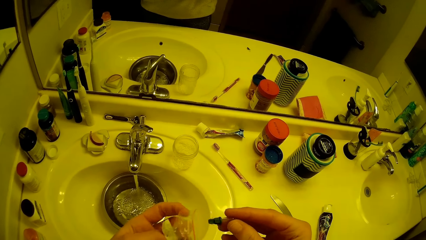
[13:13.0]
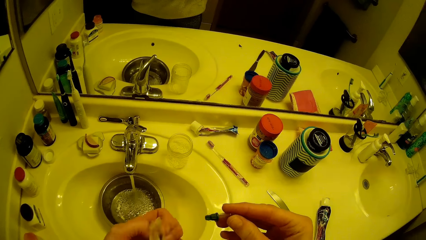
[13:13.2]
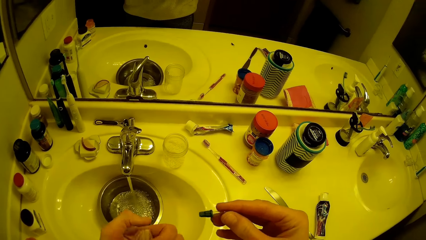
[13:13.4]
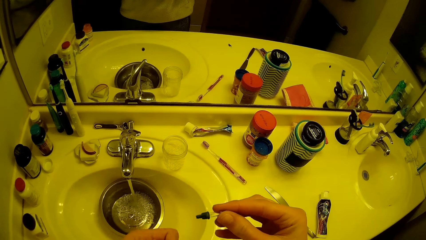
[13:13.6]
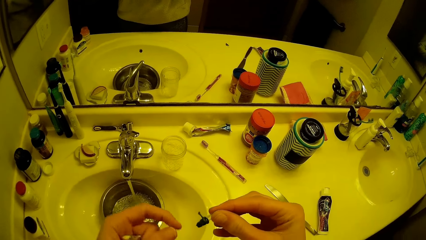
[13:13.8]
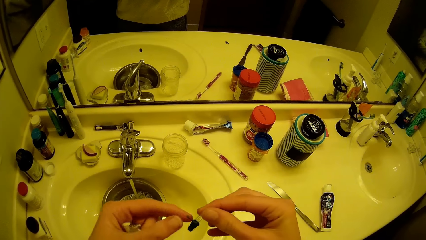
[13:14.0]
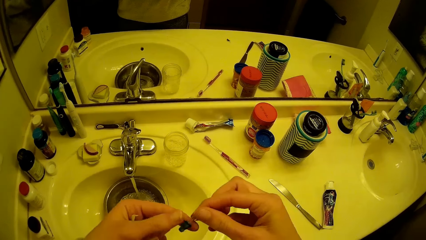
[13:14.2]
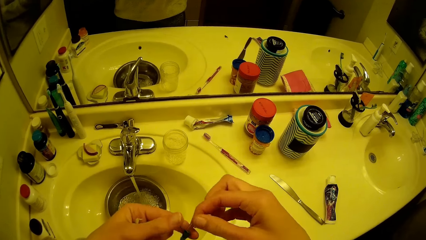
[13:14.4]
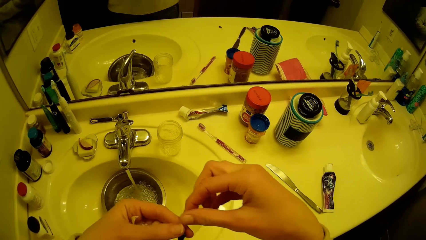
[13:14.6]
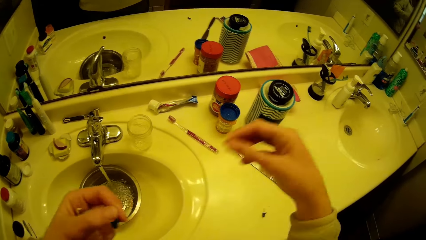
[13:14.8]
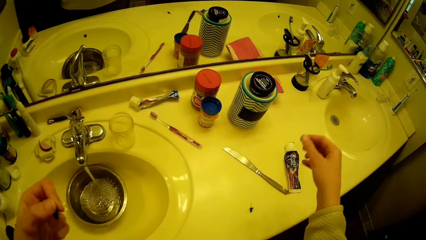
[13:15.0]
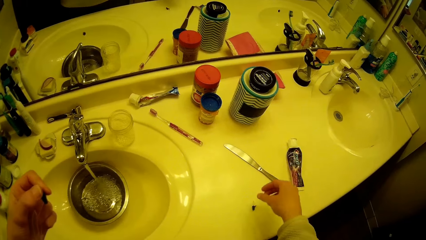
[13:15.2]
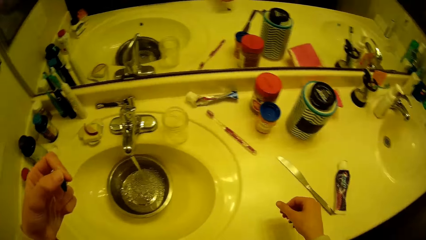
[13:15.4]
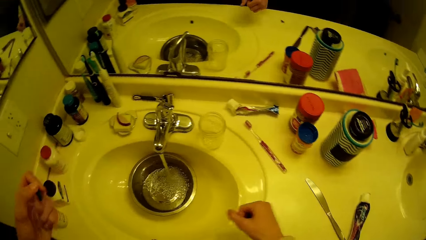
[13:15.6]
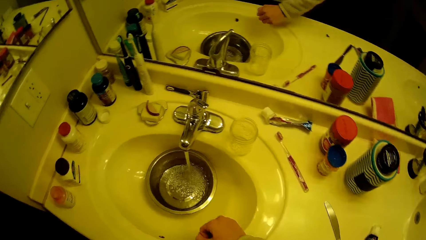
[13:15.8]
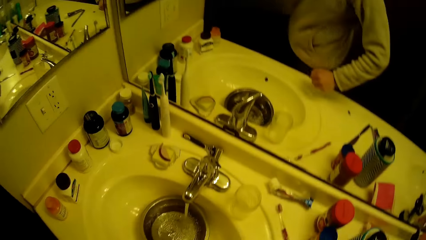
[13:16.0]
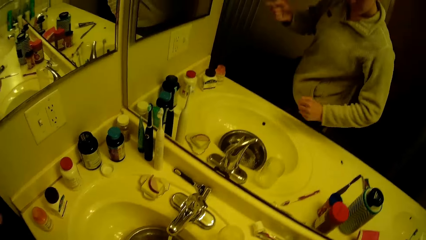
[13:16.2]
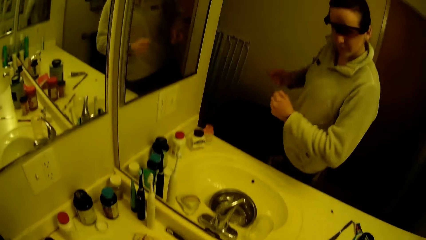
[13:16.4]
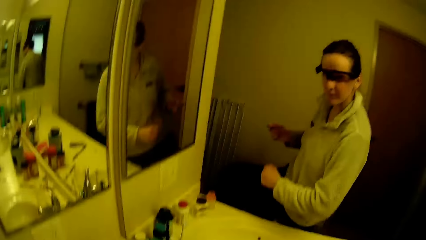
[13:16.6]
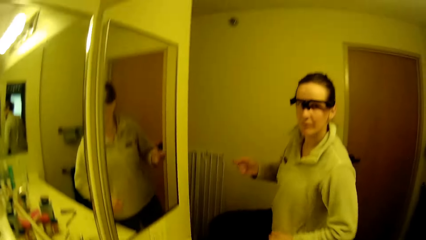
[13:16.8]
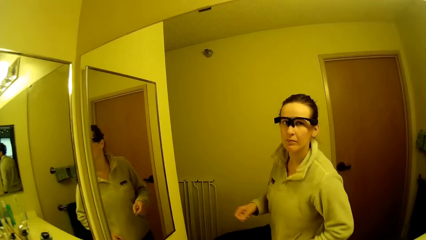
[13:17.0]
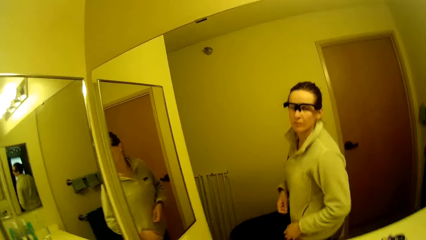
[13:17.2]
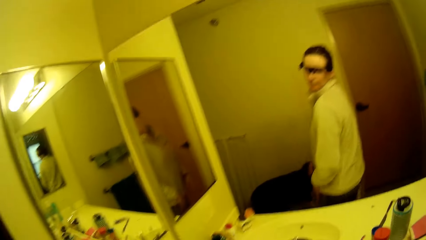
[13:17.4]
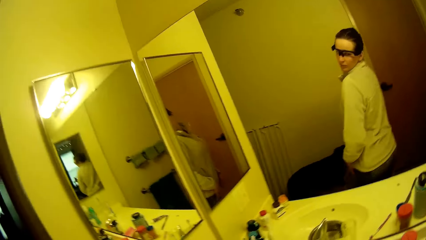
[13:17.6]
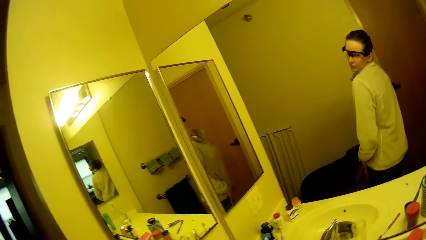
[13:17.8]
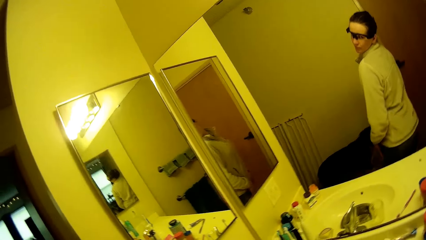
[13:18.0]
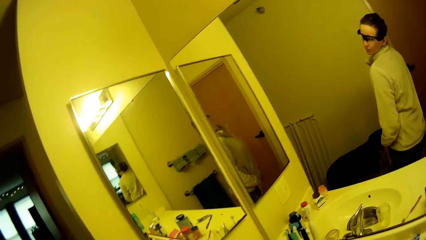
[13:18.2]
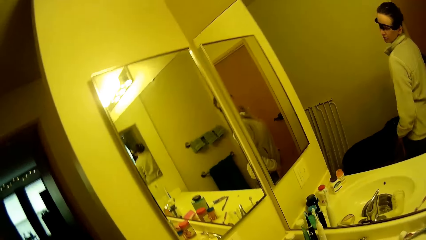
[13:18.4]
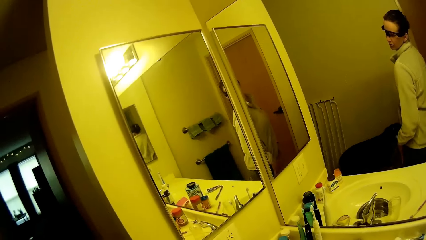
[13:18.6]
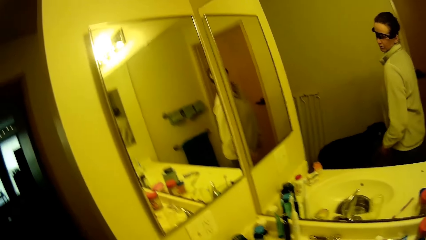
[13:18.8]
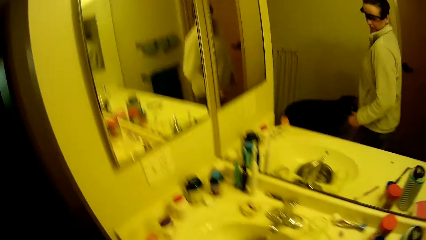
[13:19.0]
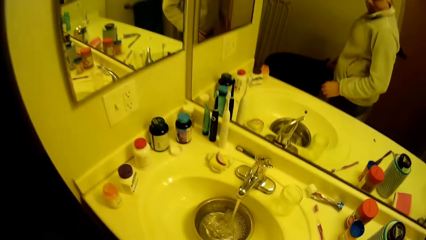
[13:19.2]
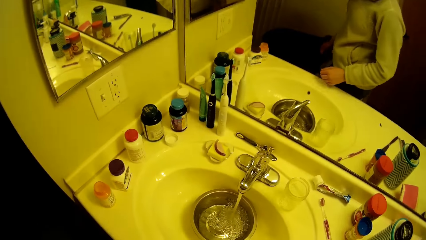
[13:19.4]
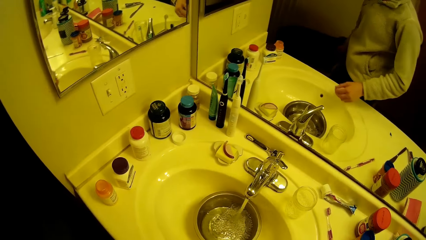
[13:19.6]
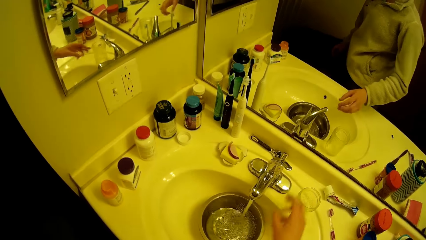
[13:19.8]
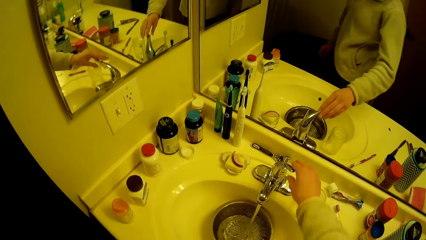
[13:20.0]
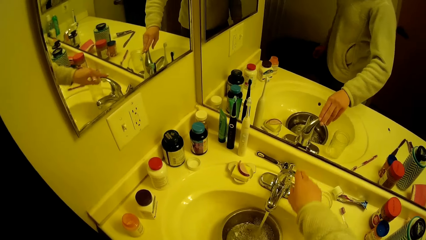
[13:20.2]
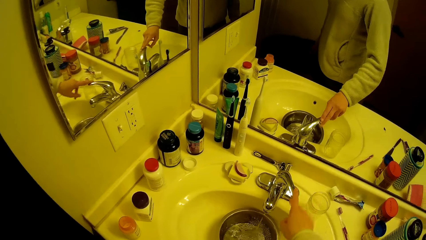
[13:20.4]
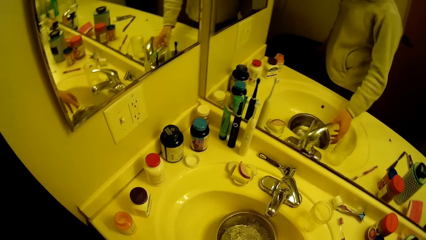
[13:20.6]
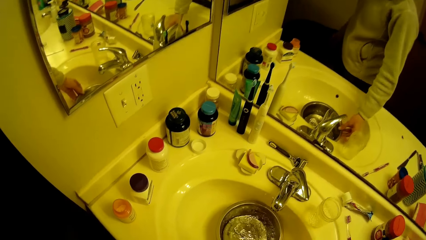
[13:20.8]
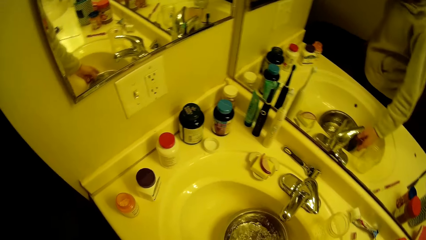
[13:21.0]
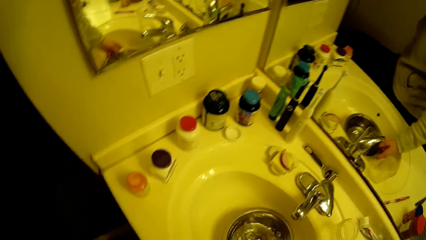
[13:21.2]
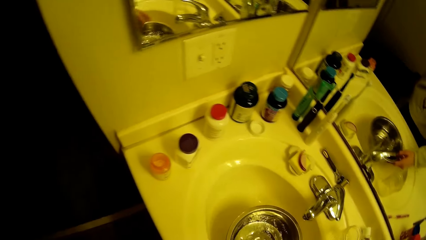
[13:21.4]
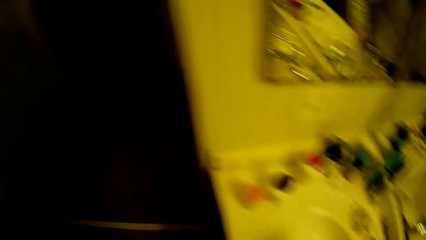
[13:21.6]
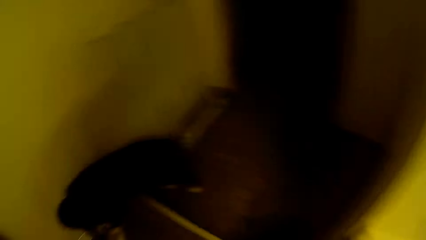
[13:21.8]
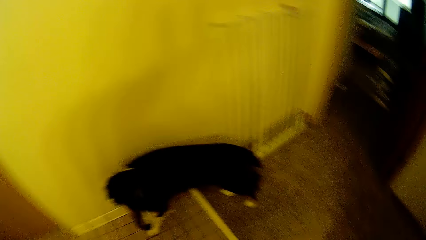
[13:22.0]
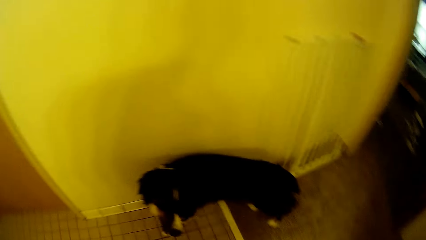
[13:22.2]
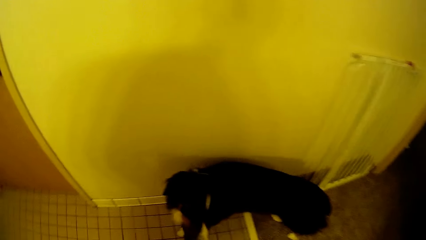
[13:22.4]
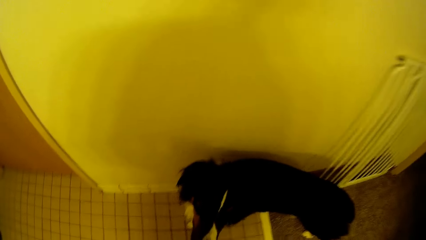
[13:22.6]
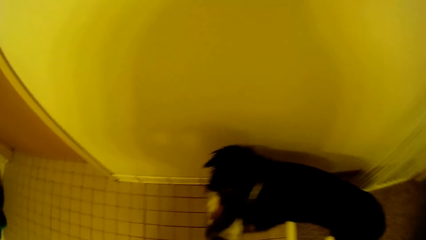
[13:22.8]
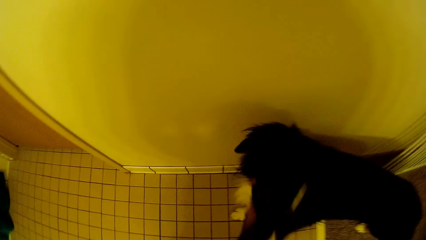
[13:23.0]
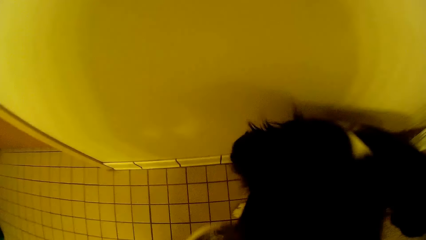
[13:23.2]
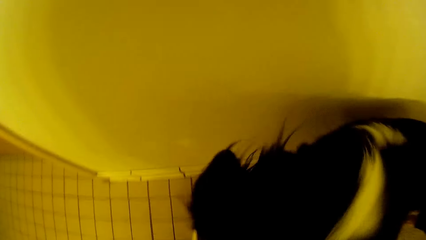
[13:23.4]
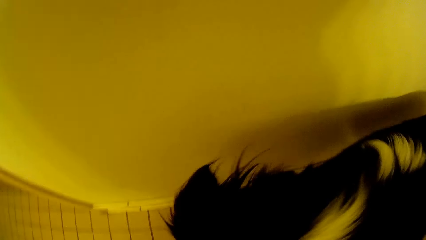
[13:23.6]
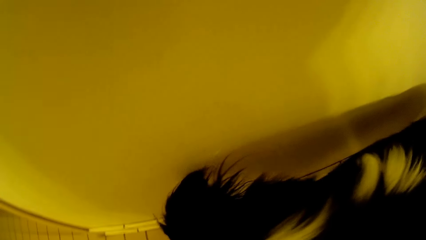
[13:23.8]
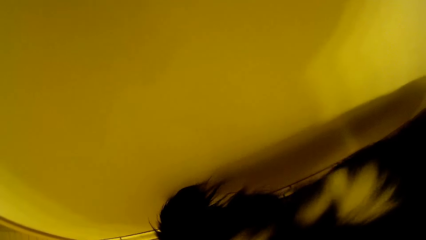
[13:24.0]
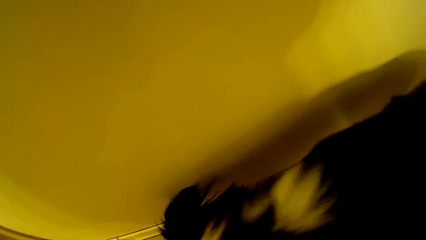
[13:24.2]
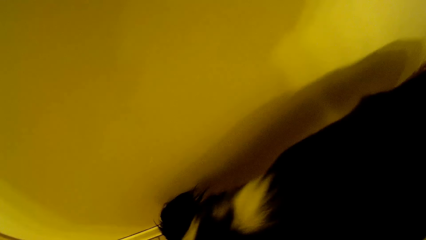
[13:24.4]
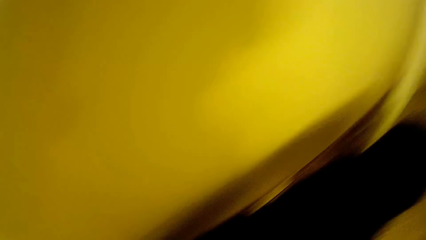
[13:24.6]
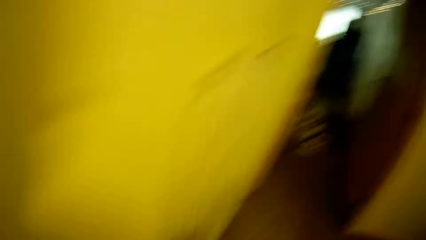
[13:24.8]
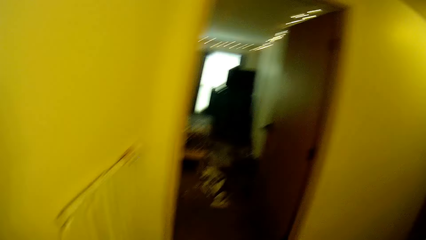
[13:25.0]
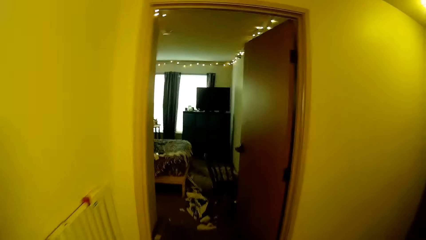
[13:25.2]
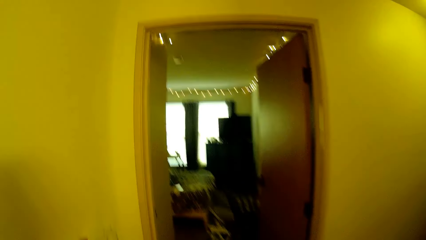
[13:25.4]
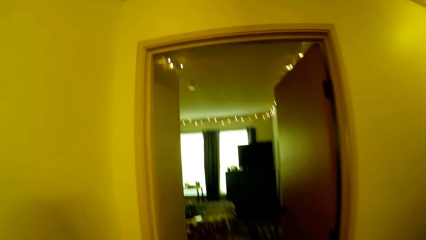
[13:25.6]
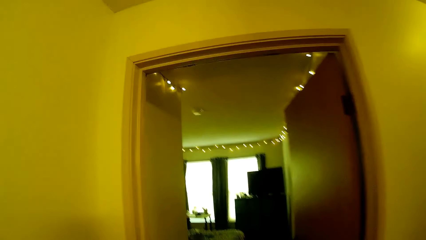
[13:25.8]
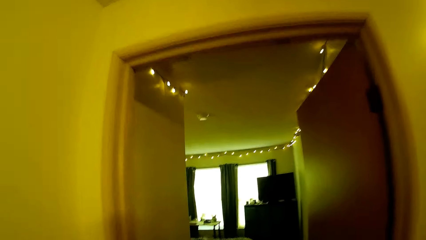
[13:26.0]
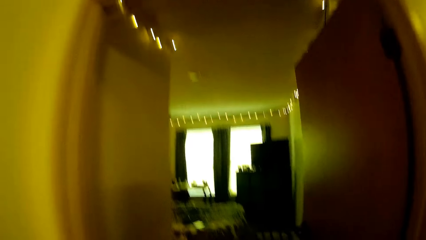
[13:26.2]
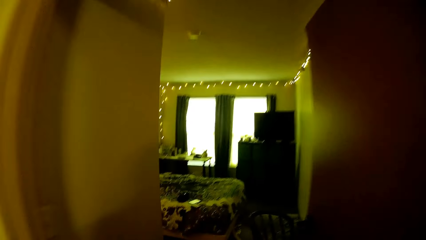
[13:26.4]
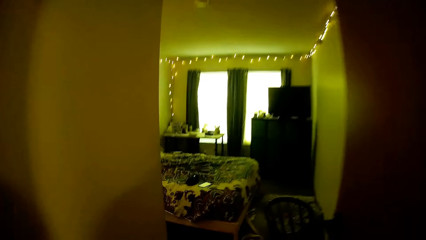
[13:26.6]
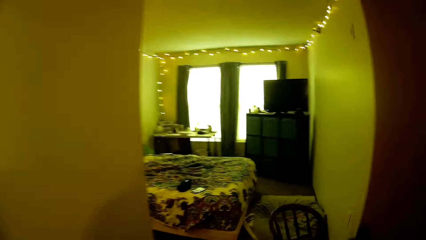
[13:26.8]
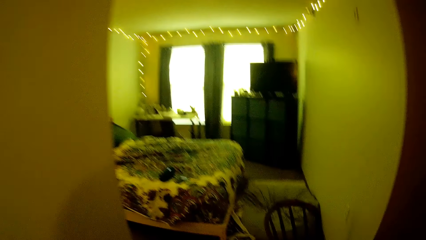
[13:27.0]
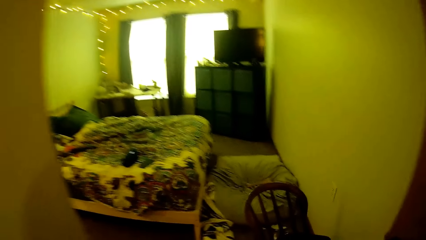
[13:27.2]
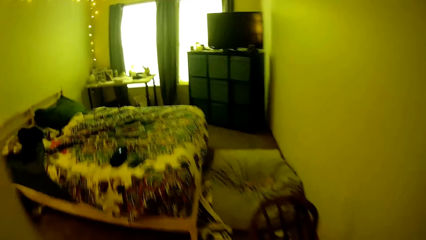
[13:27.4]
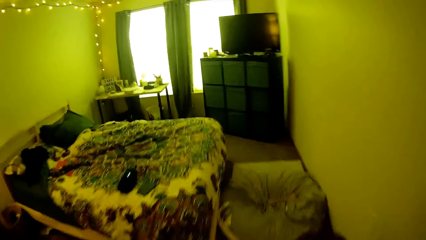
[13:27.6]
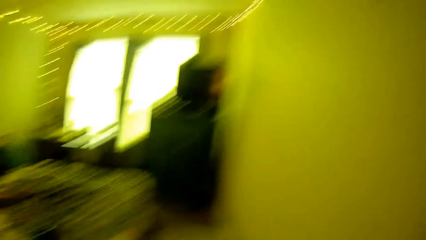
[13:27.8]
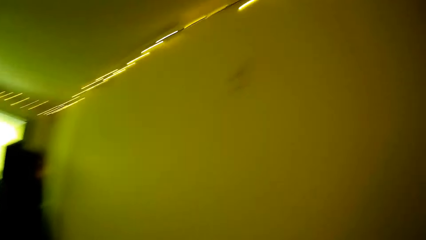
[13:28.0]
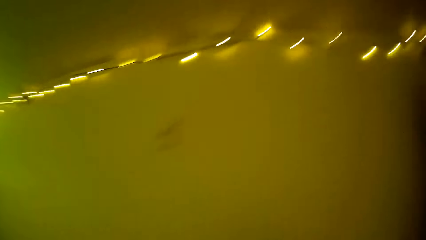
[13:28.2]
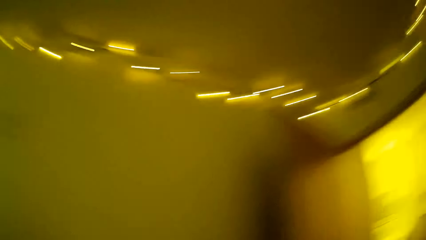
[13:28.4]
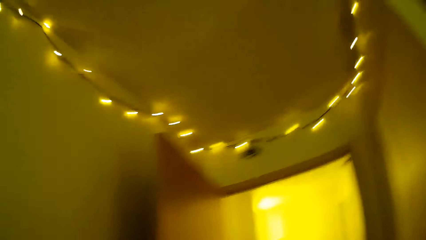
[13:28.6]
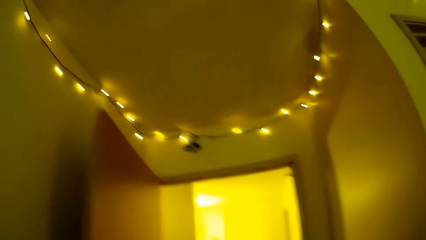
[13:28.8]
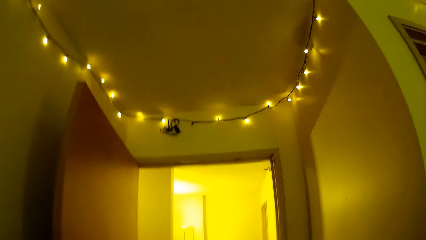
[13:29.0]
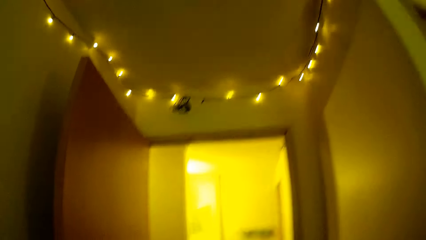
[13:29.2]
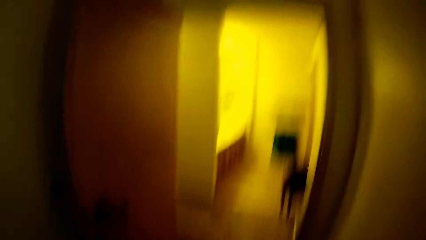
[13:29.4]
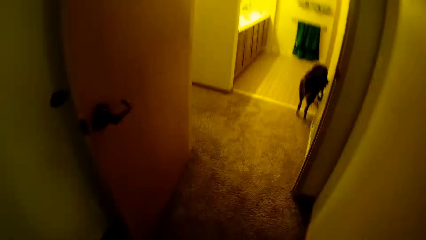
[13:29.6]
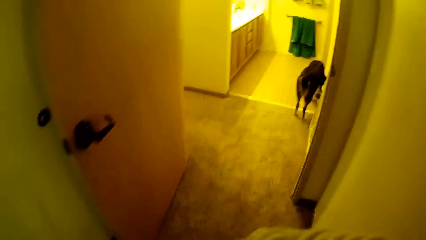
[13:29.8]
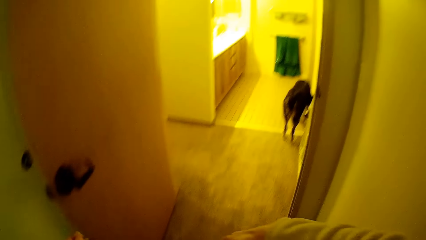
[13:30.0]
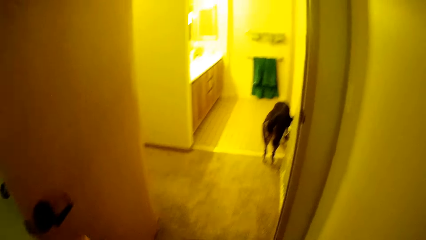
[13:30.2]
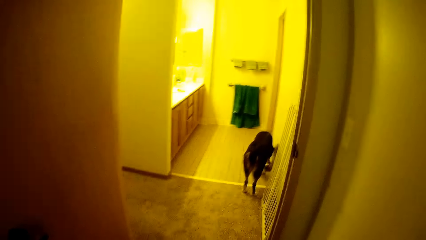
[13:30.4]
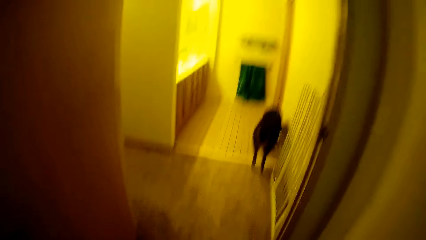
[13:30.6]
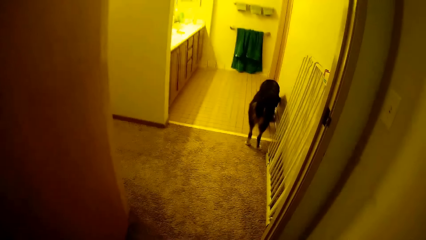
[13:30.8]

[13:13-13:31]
The camera wearer removes another Christmas bulb or mini bulb from the pack. She folds the plastic bulb on the hand. She touches the mini bulb. She removes a hand from the mini bulb. She moves a hand. She turns the other side. She turns the other side again. She closes the tap with her right hand. She picks up the bowl from the sink. She carries the dog bowl. She walks around. She drops the bowl on the floor for the dog. She walks towards the room. She looks around.
